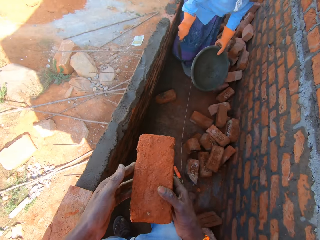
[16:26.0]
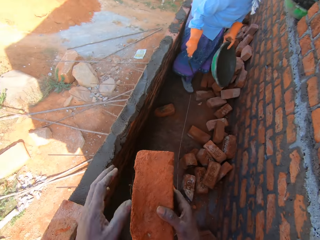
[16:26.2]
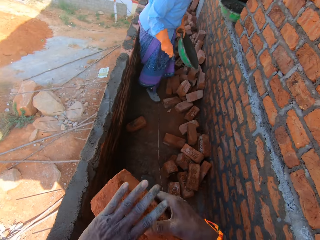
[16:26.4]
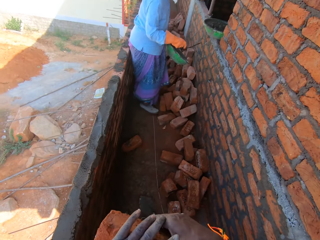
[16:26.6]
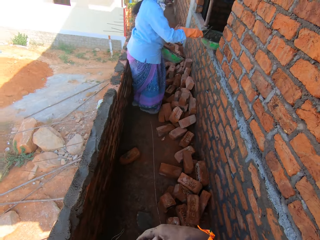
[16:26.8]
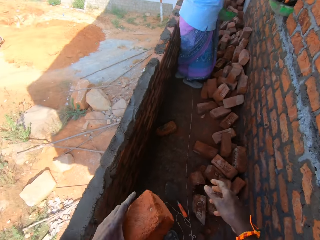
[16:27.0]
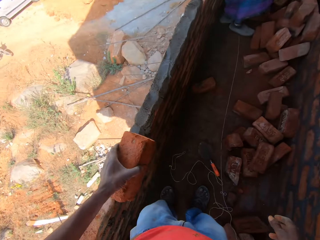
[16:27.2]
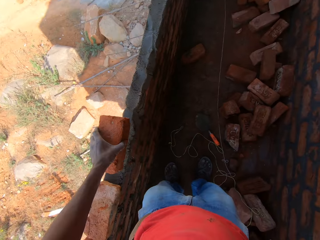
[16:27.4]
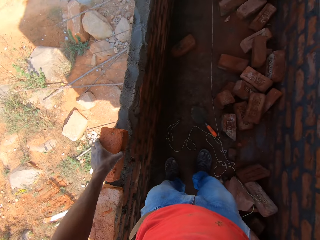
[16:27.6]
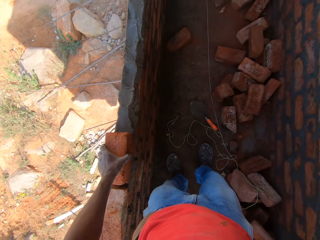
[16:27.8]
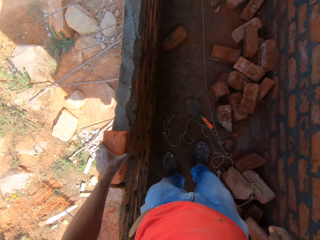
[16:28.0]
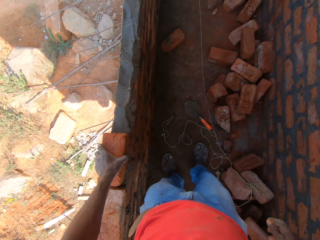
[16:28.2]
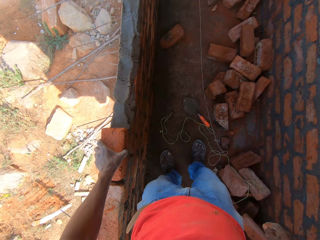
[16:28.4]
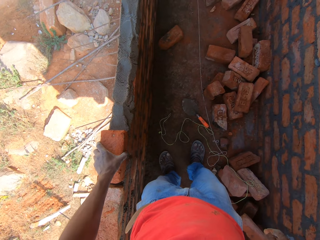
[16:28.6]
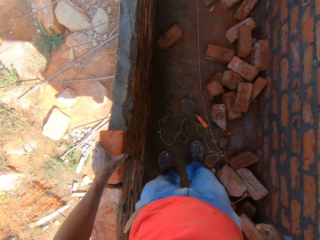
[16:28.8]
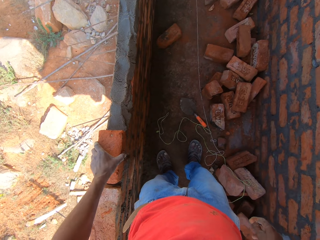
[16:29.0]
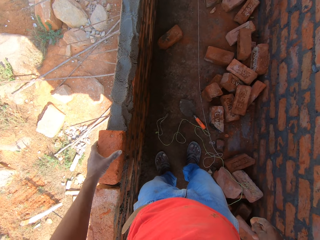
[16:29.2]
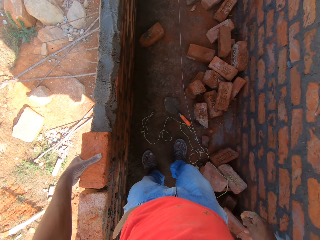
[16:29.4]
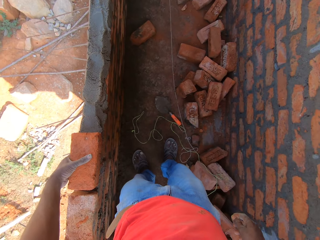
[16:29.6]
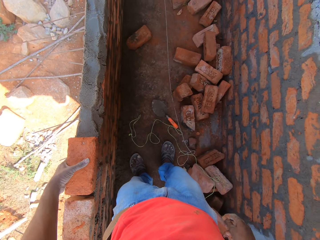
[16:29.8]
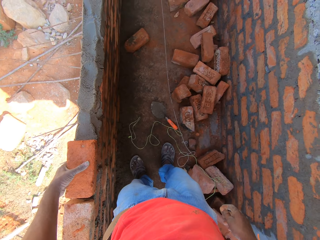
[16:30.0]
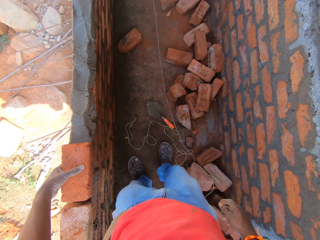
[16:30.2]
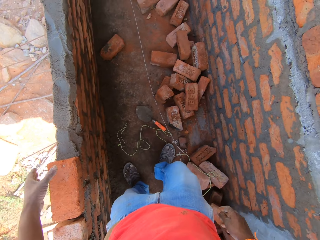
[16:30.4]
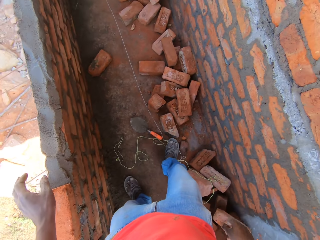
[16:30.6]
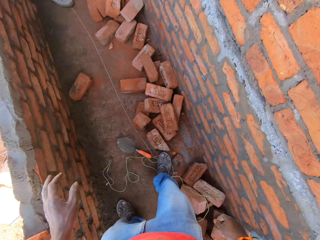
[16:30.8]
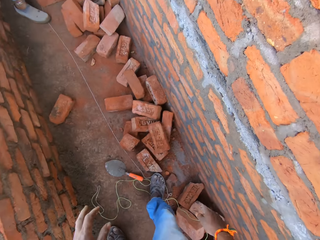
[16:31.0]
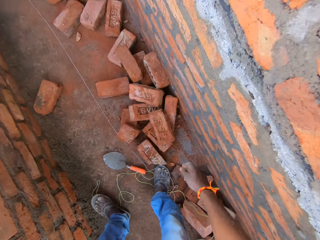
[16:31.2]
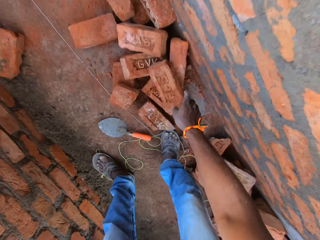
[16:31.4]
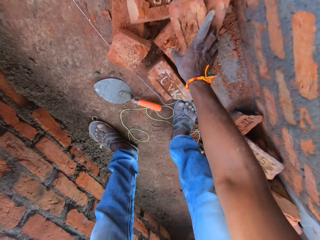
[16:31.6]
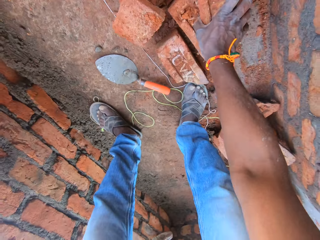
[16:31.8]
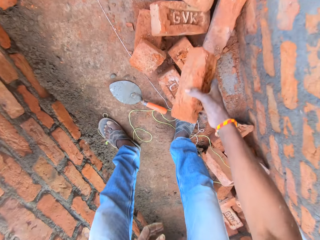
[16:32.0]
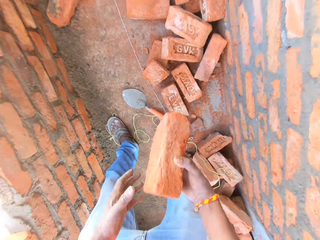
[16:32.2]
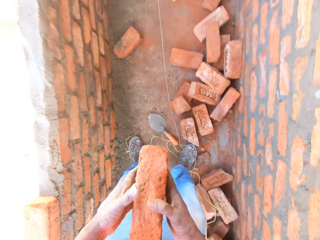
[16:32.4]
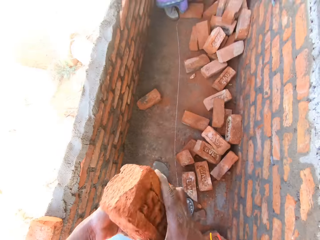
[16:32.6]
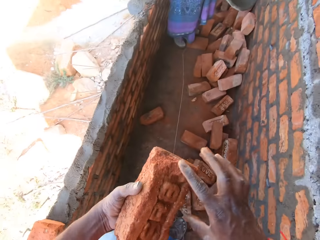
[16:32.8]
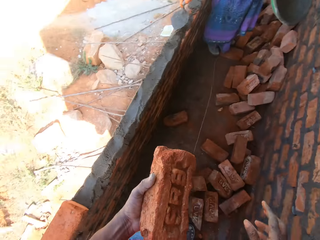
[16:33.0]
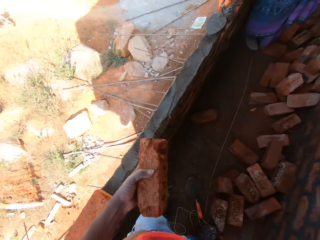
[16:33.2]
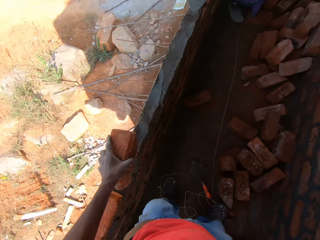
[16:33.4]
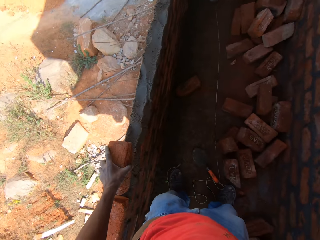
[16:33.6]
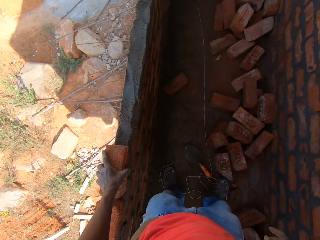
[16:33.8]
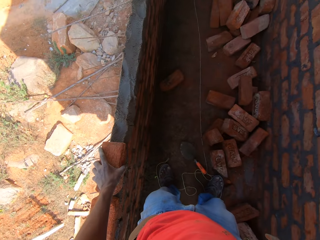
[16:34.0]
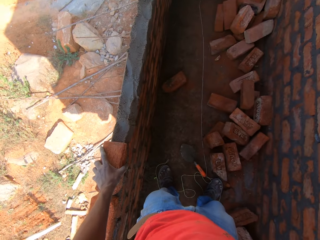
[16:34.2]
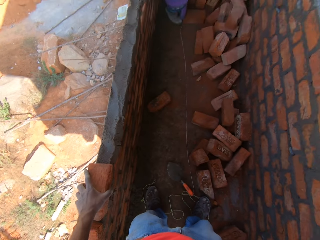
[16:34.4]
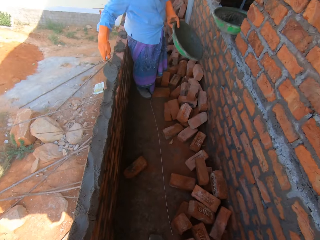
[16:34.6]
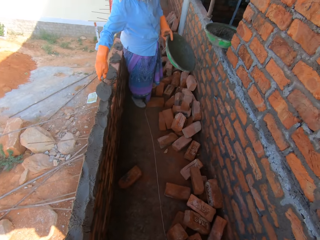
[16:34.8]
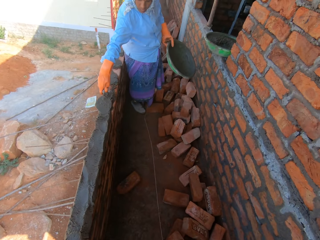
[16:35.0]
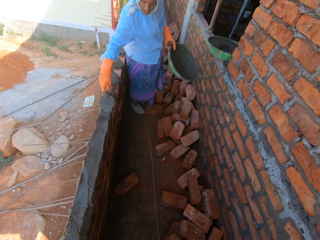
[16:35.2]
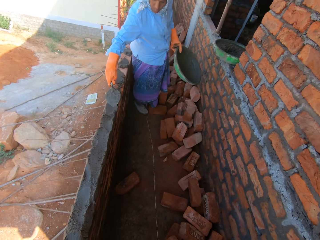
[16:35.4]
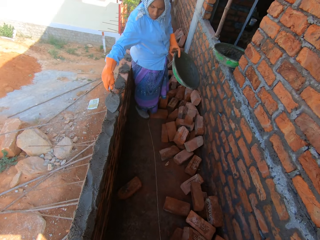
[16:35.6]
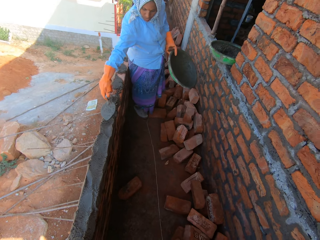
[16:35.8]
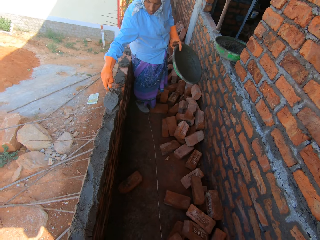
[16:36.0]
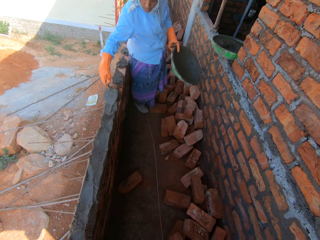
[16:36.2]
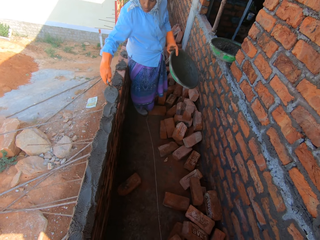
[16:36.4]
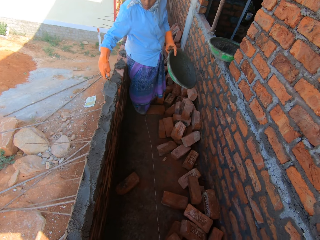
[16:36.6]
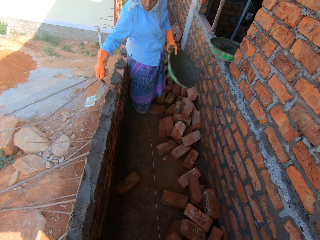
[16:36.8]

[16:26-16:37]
The camera wearer holds the brick with the other hand. They align the brick on the concrete. They put the brick on the concrete. They pick the brick. They move the brick to the left hand. They hold the brick with the other hand. They align the brick on the concrete. They put the brick on the concrete. They interact with a woman.

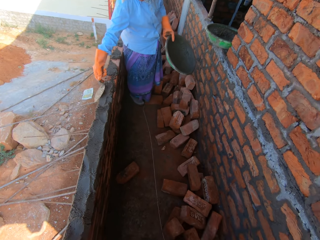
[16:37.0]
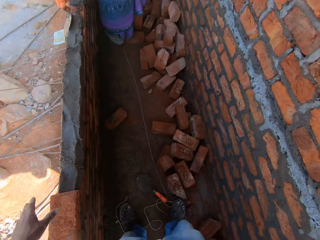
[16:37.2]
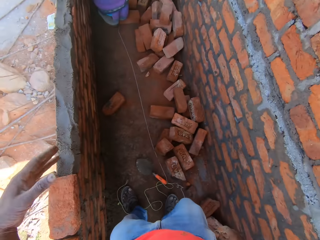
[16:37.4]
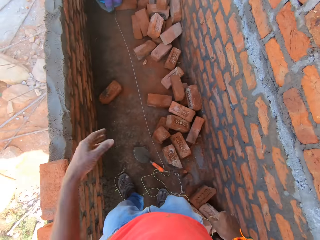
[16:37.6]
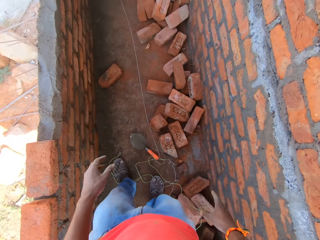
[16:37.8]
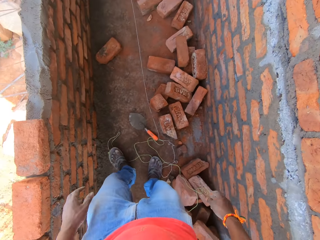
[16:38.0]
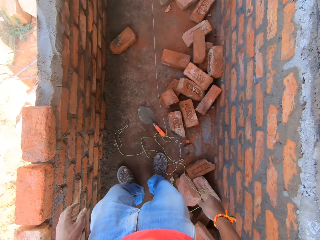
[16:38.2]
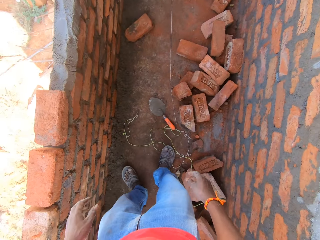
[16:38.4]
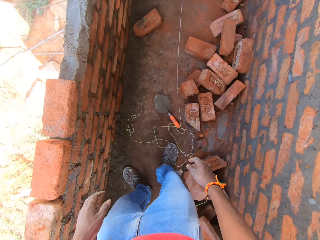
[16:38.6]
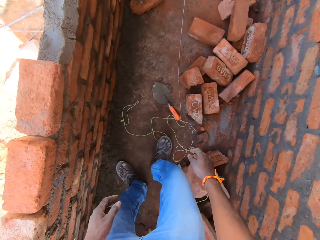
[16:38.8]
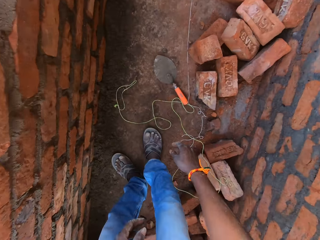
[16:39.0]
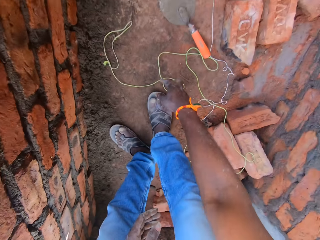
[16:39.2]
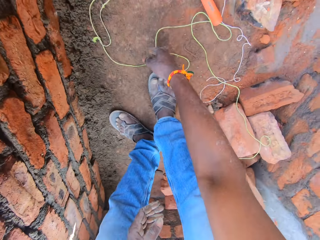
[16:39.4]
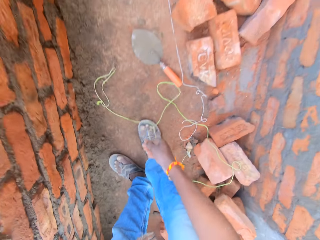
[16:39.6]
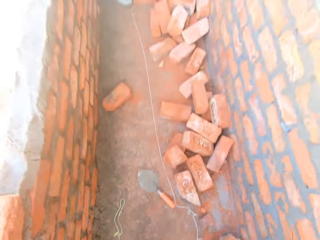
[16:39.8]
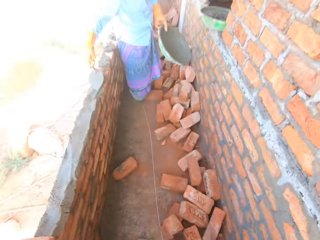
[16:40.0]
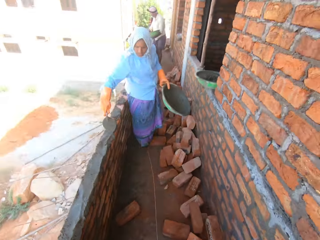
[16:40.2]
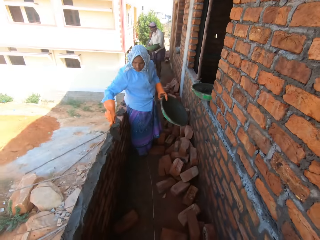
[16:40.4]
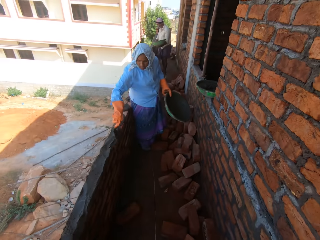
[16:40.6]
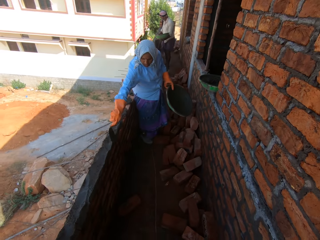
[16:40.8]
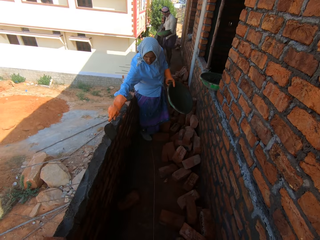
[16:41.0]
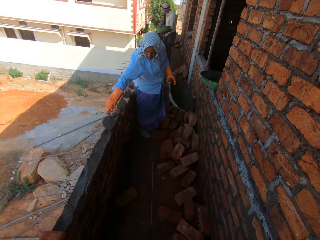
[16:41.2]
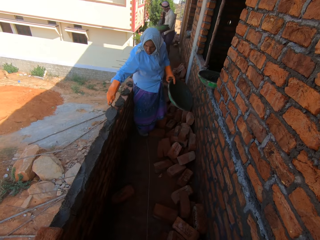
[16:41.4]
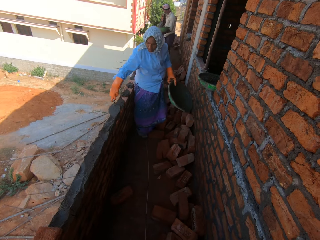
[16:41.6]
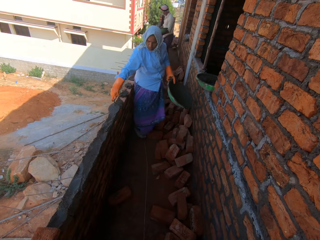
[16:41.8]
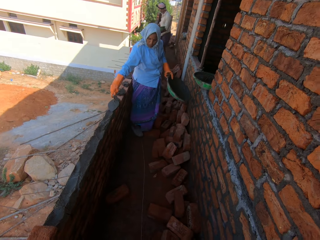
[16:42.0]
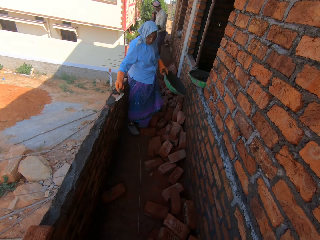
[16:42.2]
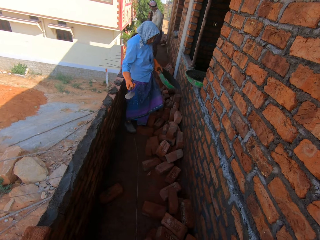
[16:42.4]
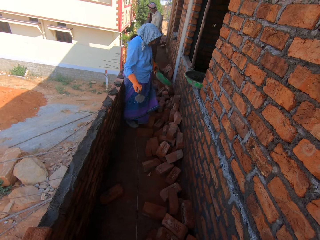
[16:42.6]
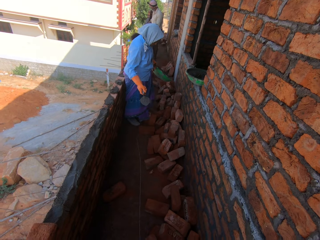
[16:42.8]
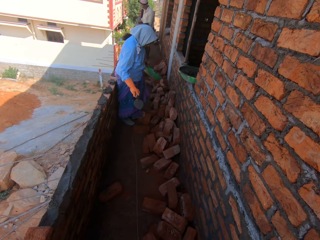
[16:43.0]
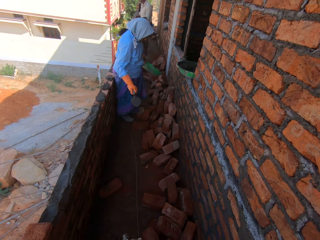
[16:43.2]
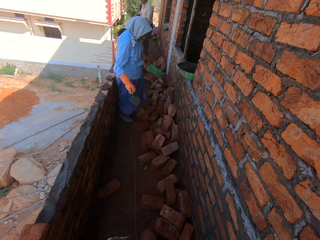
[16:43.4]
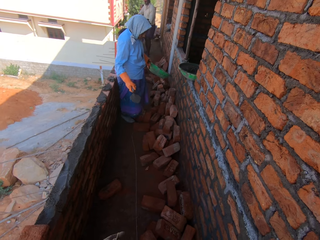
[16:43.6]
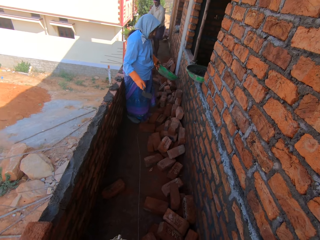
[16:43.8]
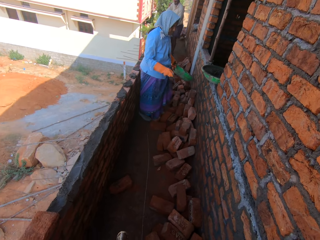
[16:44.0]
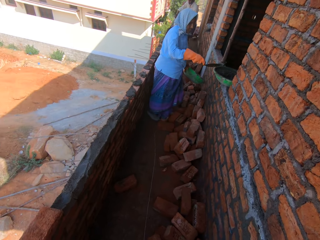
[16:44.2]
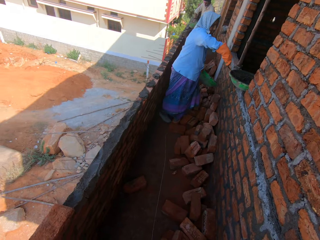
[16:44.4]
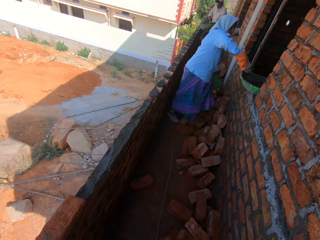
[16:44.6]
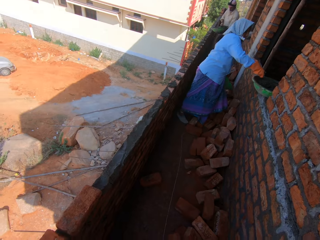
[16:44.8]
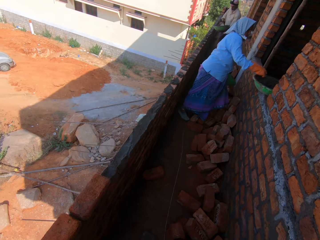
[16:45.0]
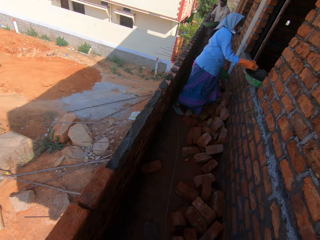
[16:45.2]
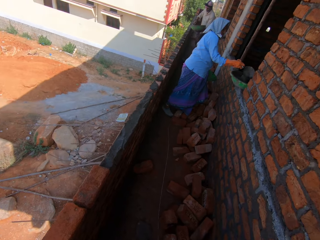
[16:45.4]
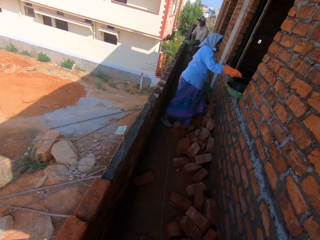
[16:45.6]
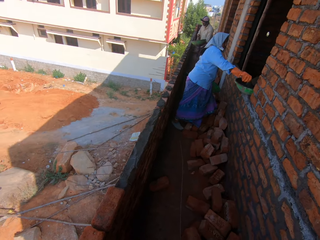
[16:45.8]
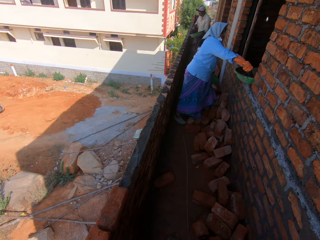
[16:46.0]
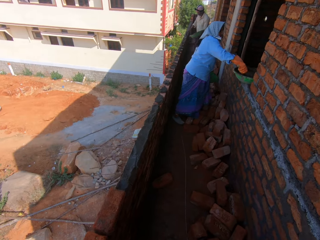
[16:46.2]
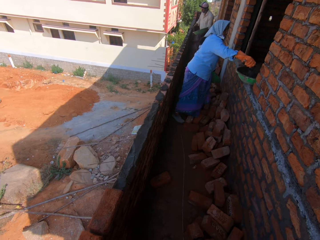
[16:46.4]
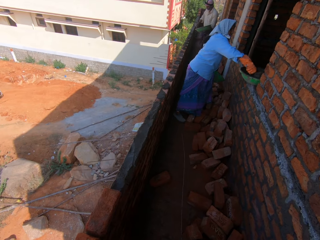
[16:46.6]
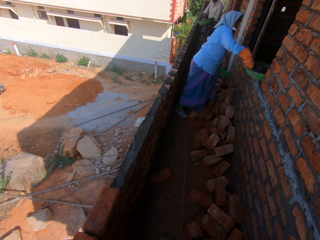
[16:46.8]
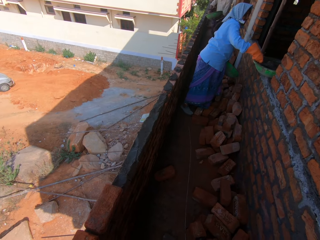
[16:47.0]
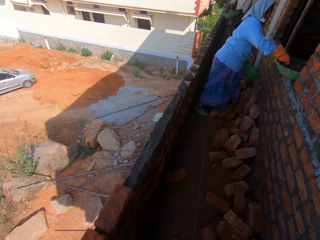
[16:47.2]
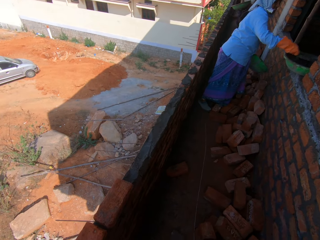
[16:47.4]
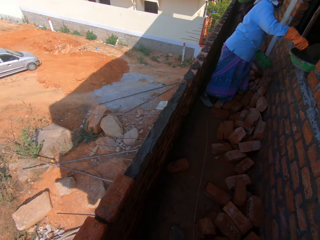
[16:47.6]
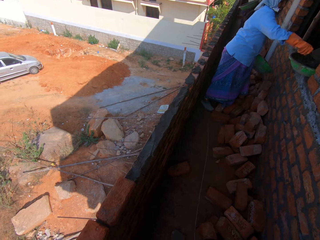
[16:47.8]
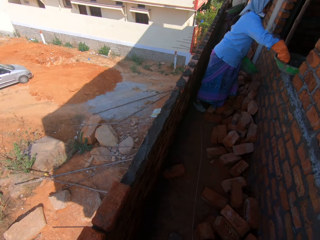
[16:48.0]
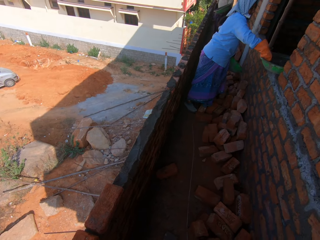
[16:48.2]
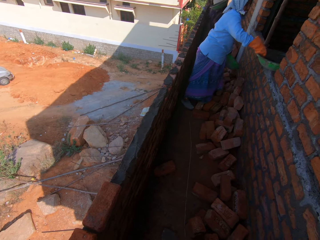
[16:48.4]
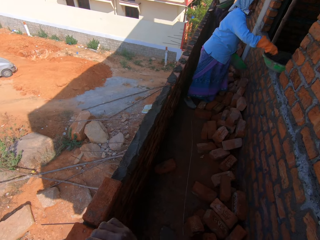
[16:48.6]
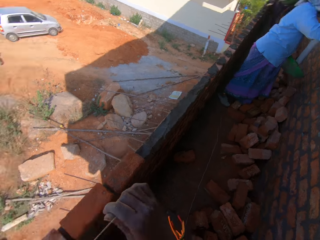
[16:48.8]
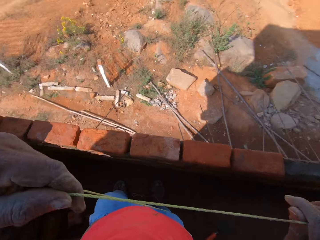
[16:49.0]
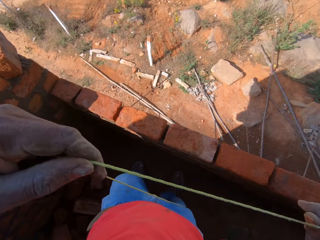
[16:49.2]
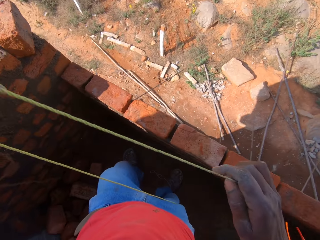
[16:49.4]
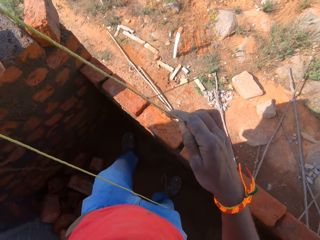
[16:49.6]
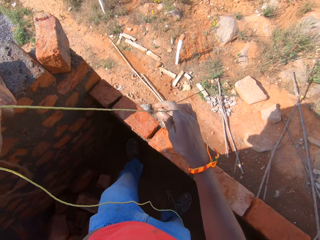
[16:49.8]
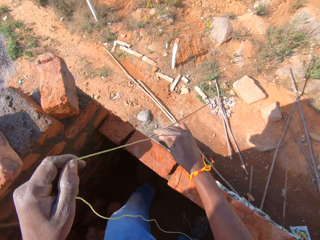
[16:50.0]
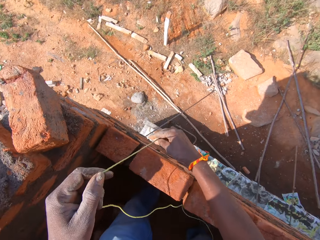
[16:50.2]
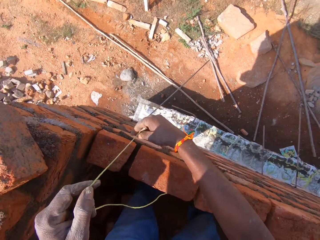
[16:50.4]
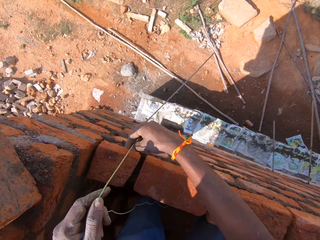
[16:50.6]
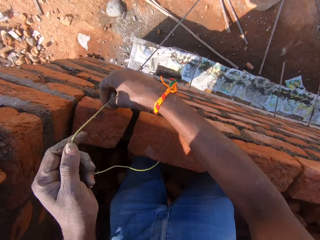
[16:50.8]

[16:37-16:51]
The camera wearer shakes hands. They pick up a plumb bob. They pick the string. They interact with a woman. They talk to the woman. They suspend the plumb bob along the wall. They hold the string with both hands.
